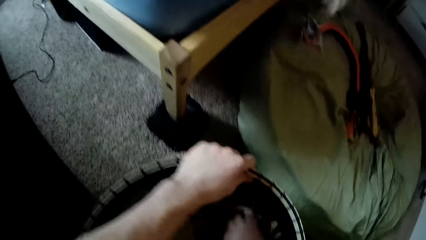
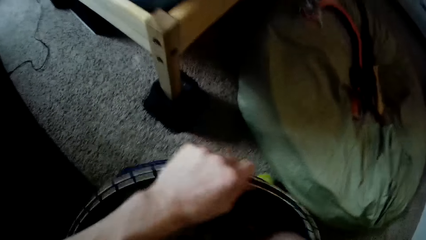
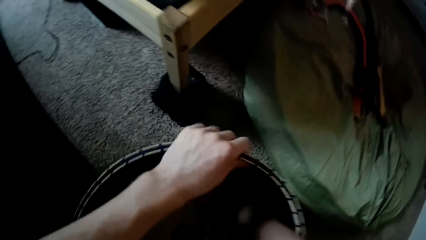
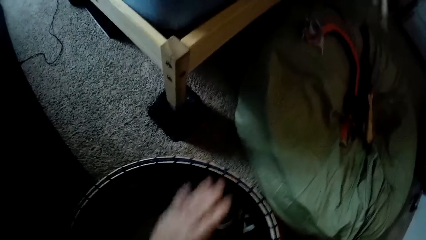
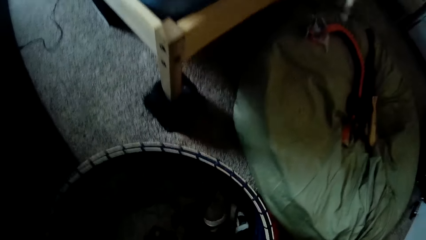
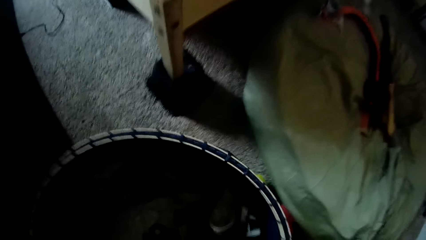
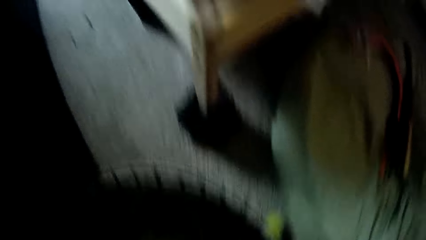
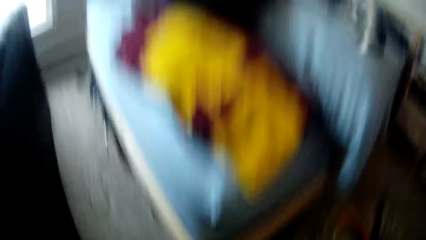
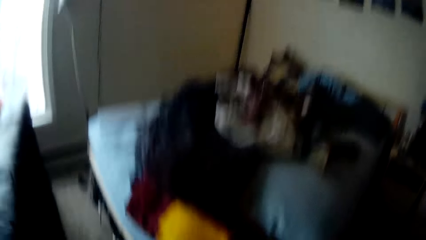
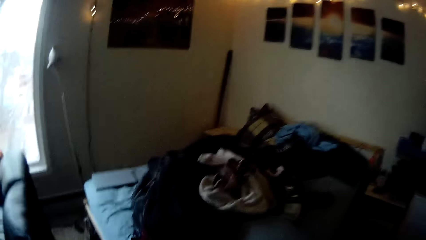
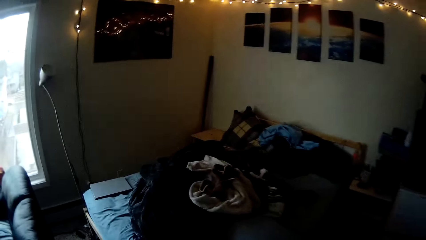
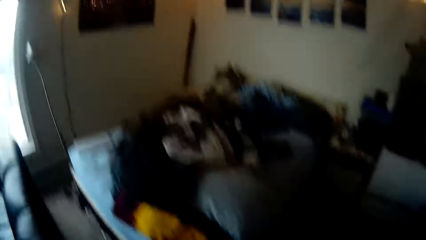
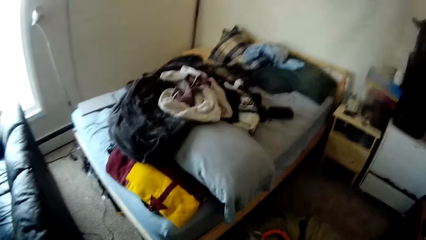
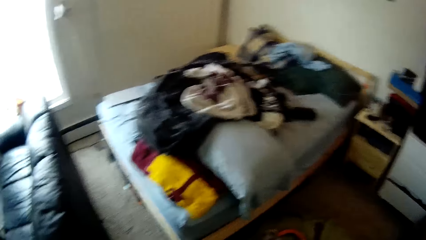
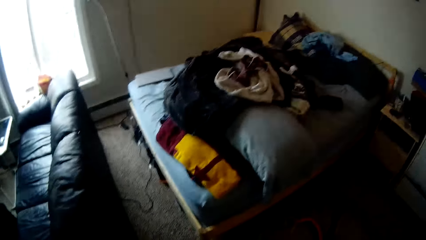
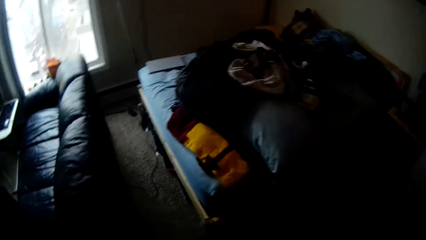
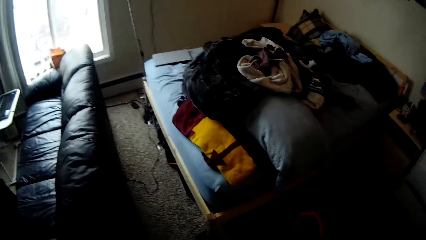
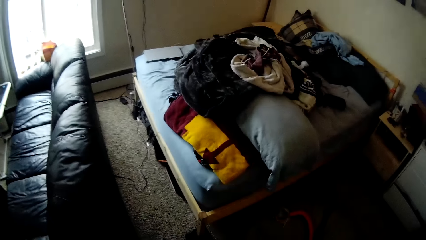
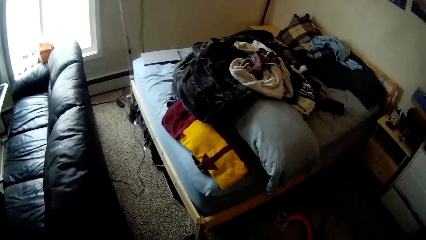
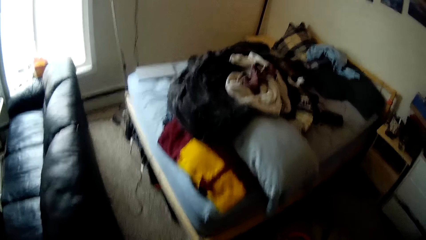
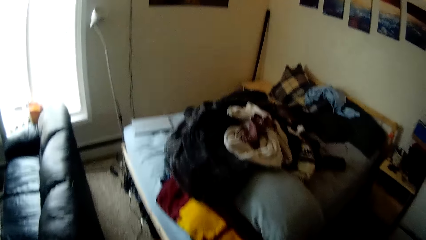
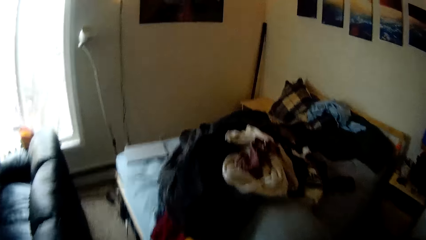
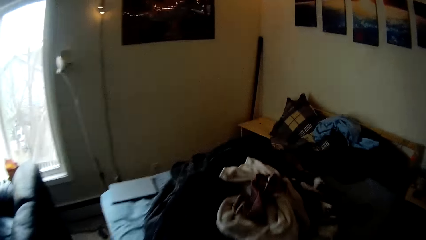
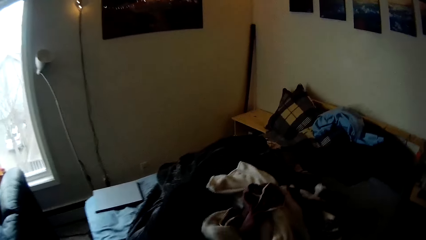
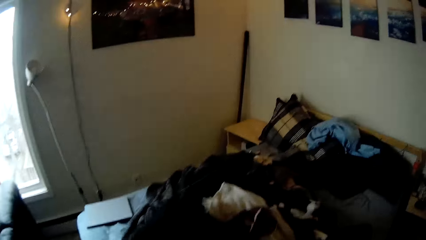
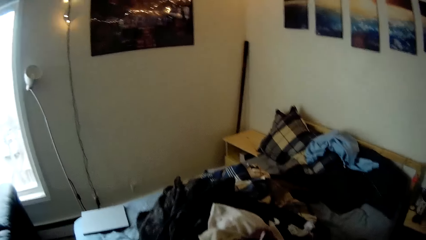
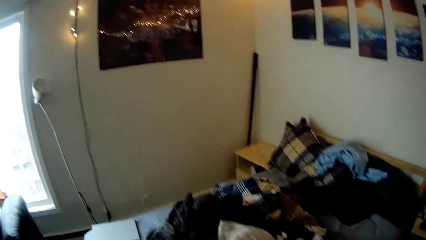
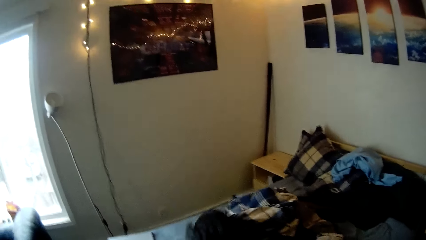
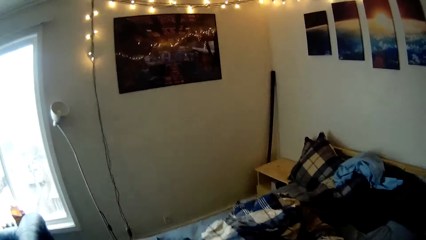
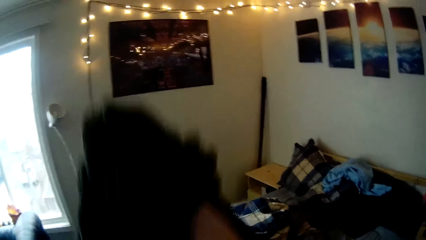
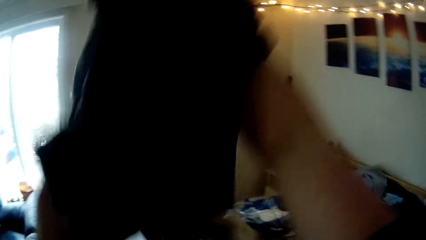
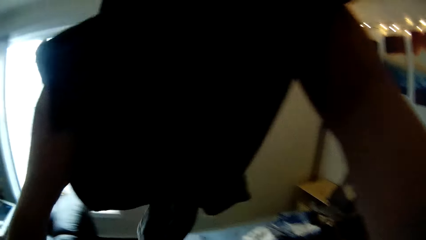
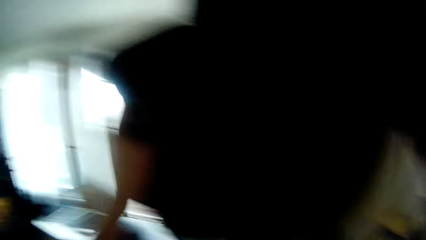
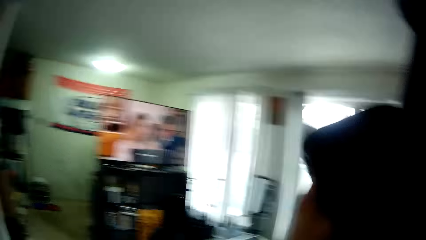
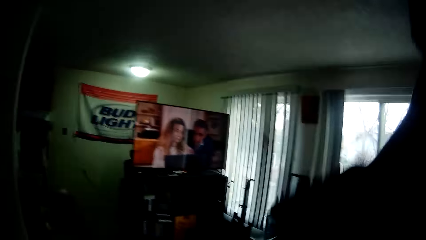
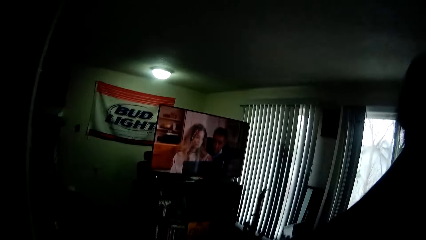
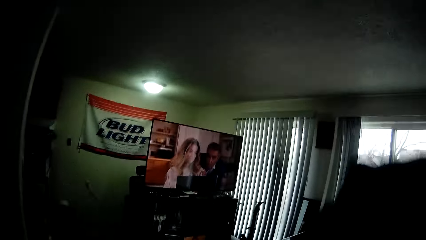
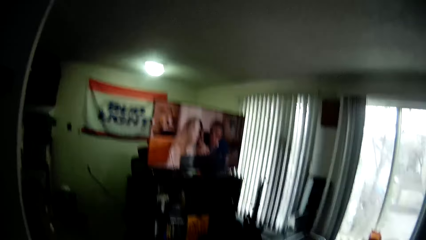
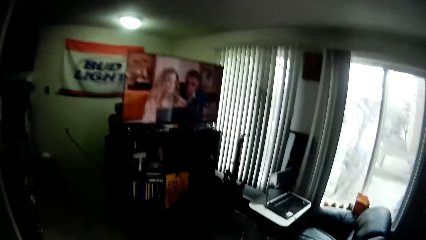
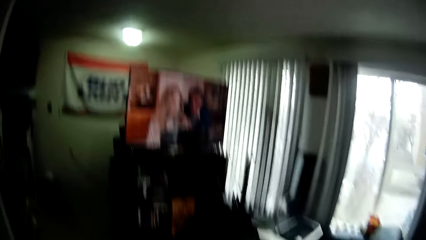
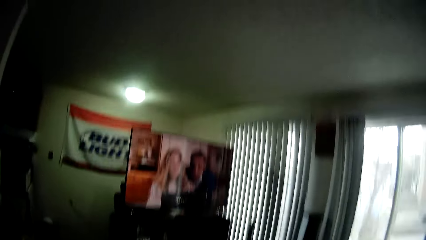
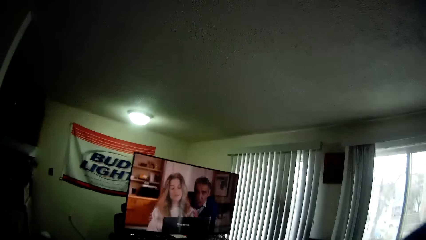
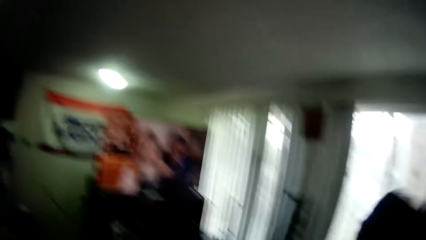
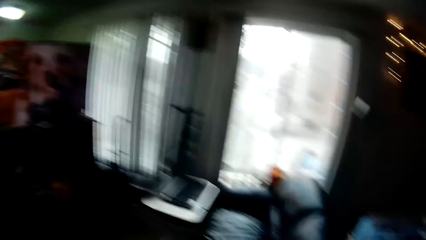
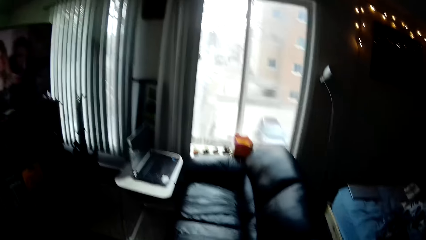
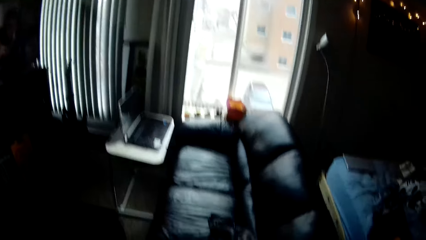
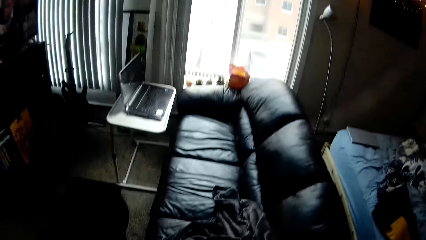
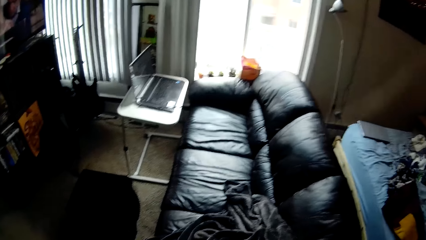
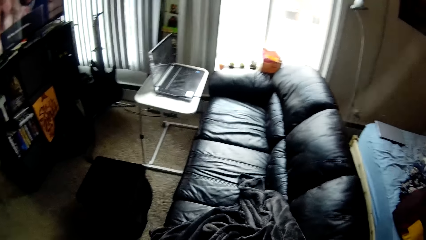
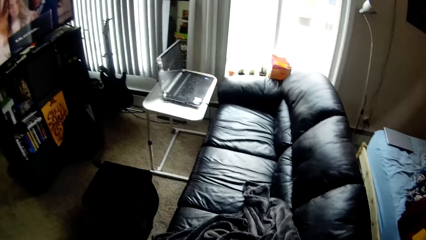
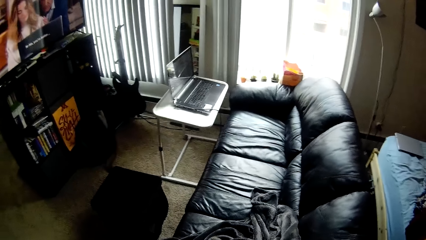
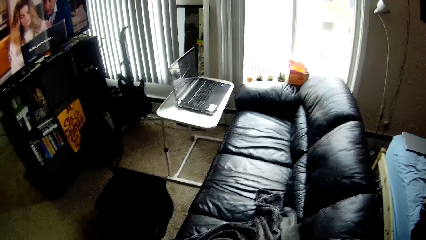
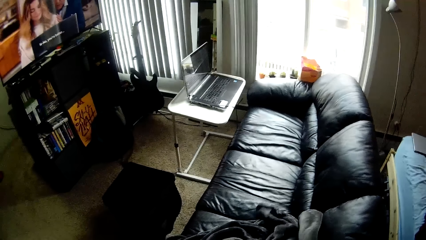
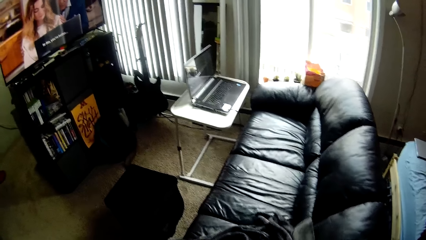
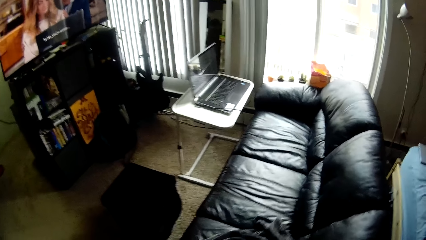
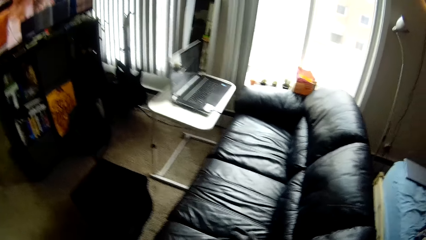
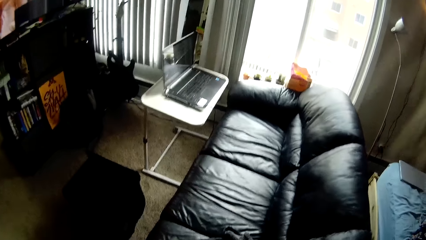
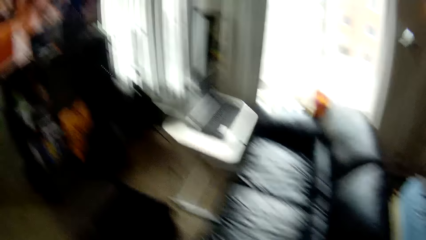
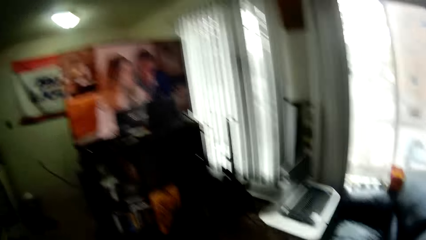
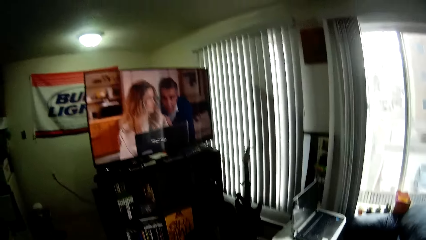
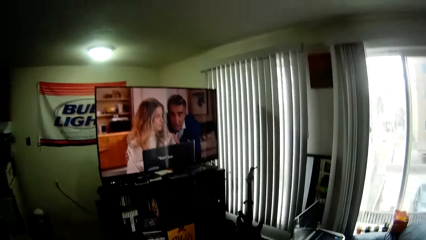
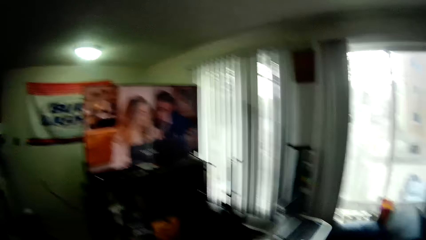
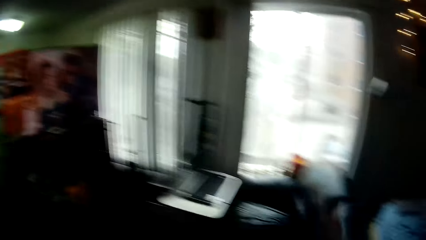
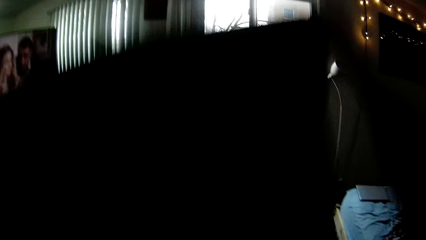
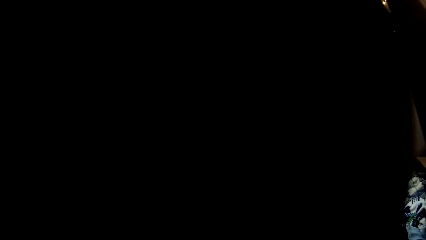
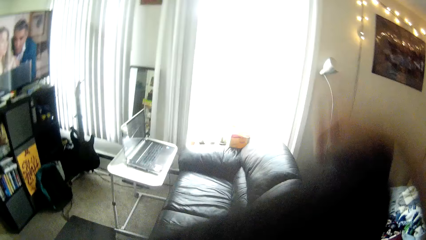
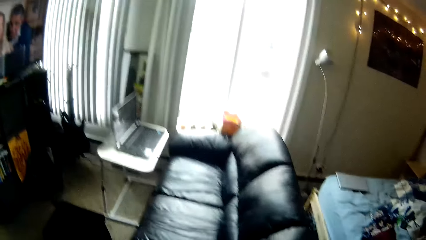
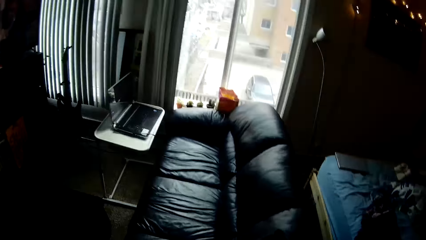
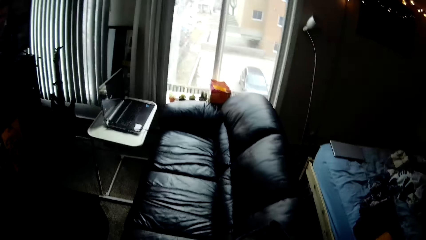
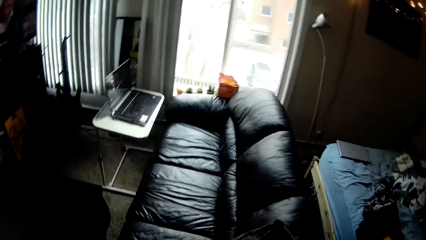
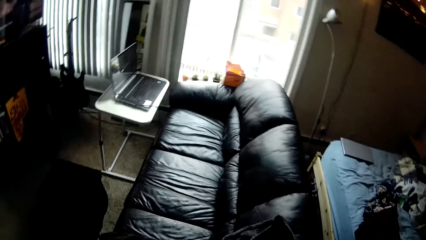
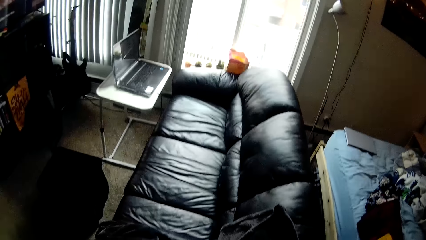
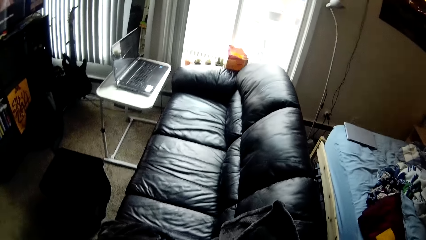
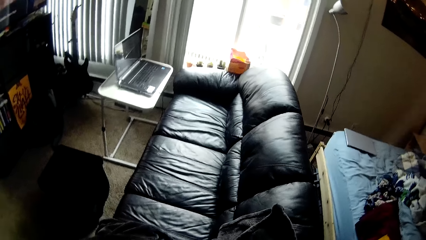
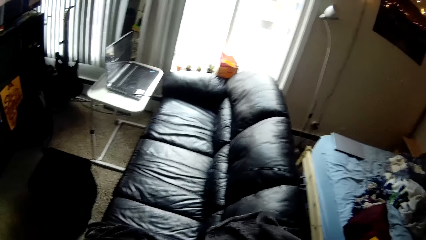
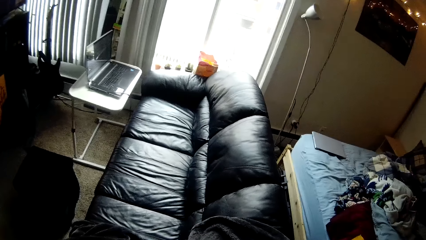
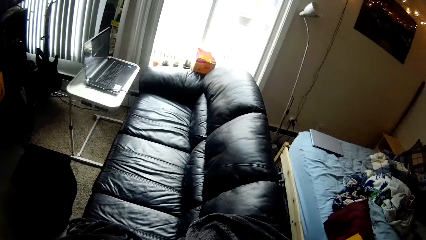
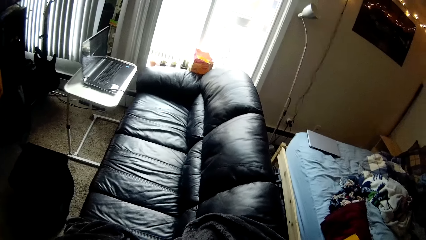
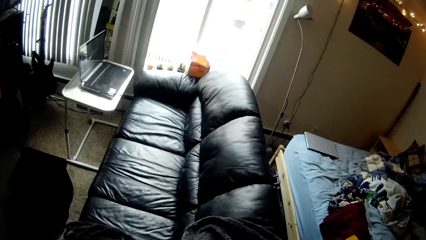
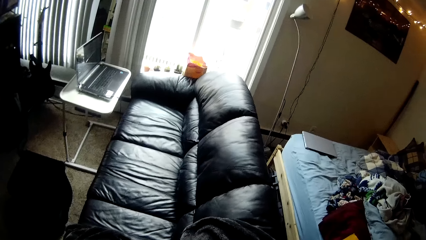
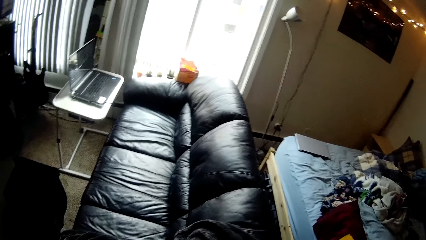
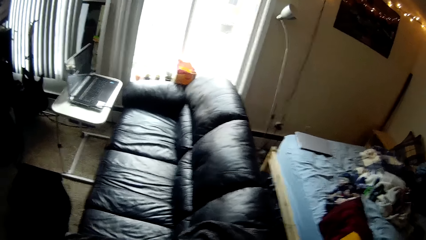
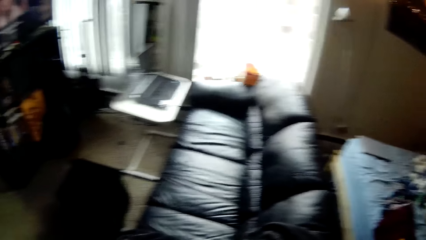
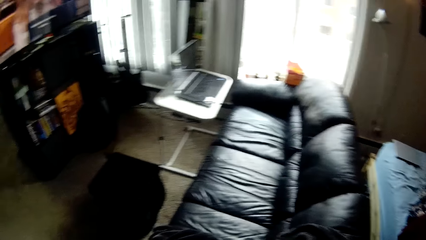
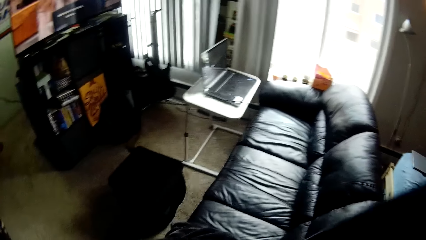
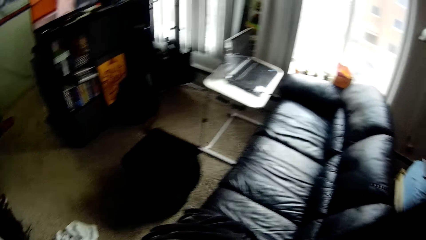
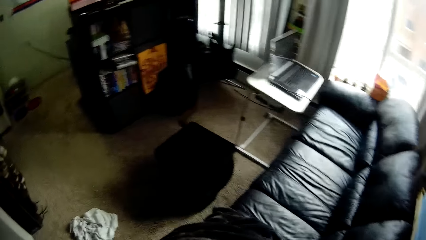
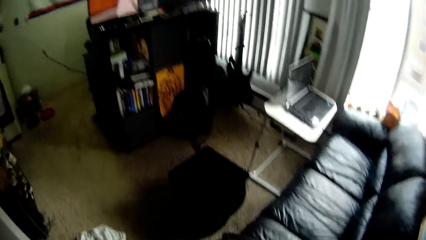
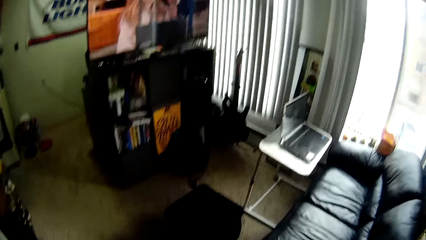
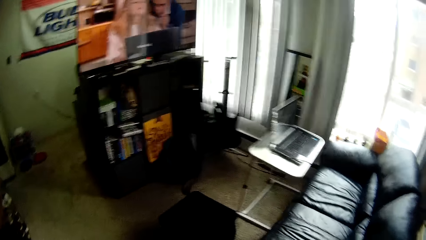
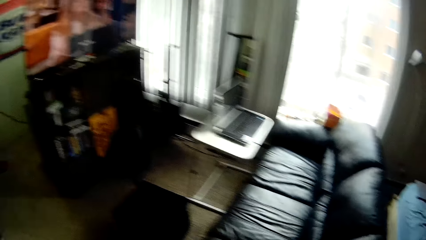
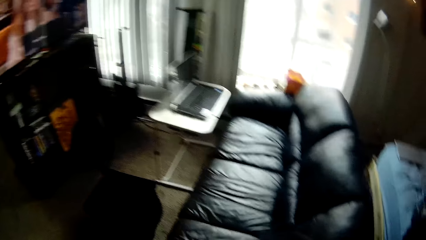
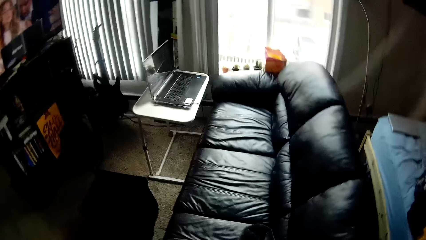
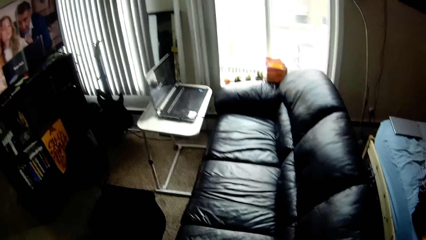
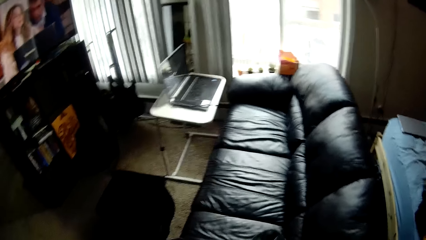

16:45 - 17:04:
The camera wearer looks around a room. They pick up a piece of cloth from a bed. They look around the room. They put down the piece of cloth on a seat. They adjust the piece of cloth on the seat. They look around the room. They spread the piece of cloth on the seat. They look around the room.
